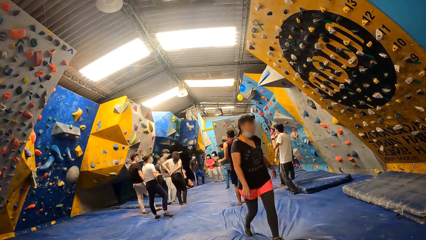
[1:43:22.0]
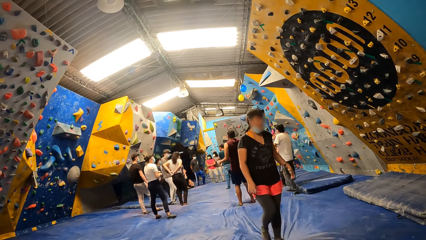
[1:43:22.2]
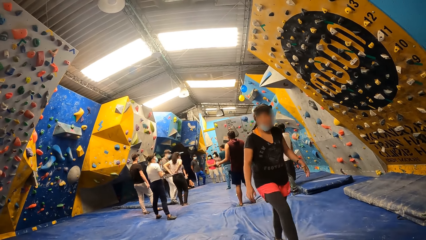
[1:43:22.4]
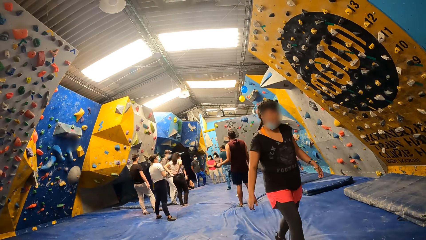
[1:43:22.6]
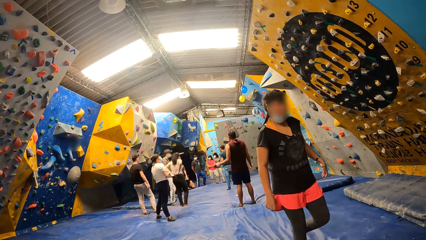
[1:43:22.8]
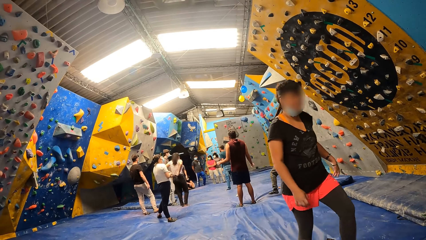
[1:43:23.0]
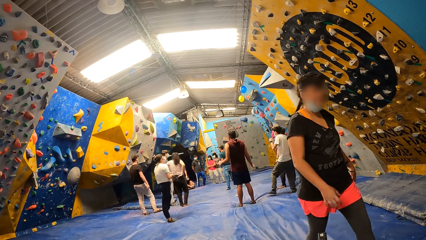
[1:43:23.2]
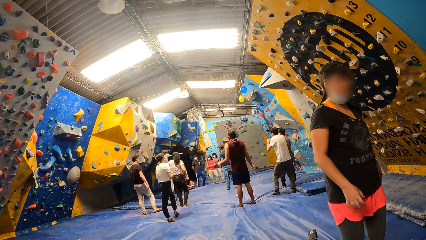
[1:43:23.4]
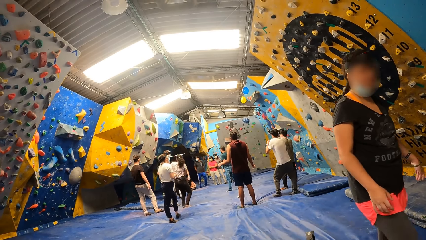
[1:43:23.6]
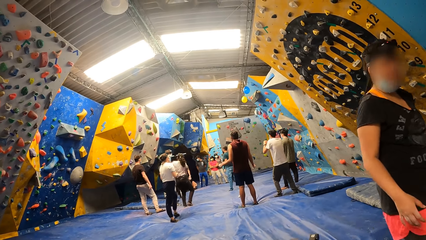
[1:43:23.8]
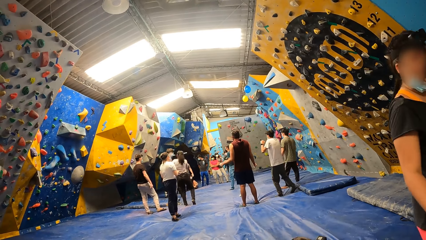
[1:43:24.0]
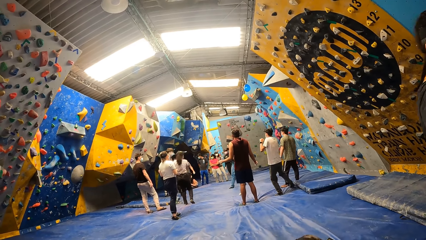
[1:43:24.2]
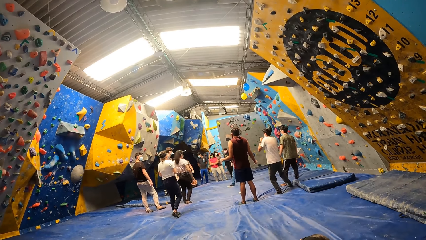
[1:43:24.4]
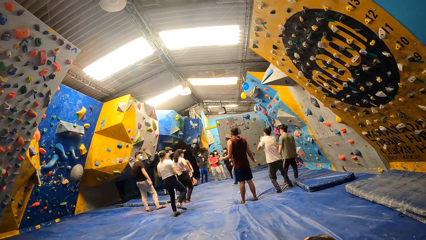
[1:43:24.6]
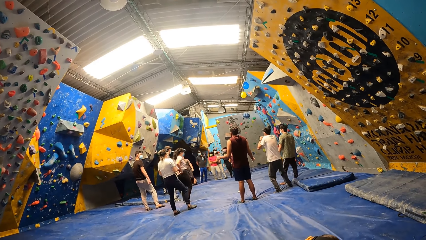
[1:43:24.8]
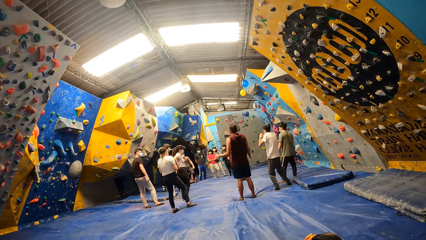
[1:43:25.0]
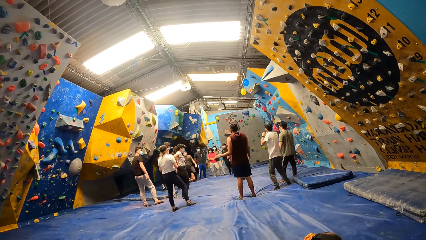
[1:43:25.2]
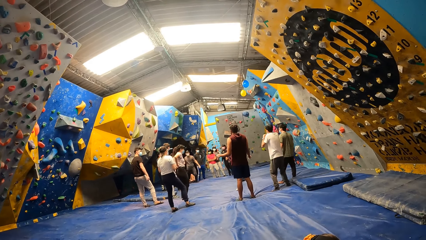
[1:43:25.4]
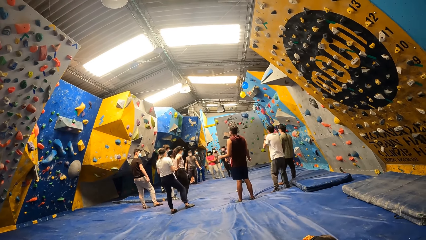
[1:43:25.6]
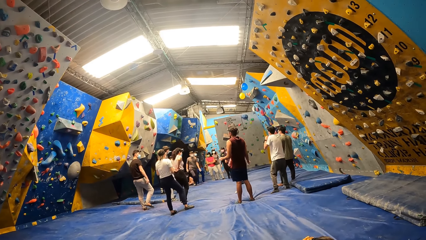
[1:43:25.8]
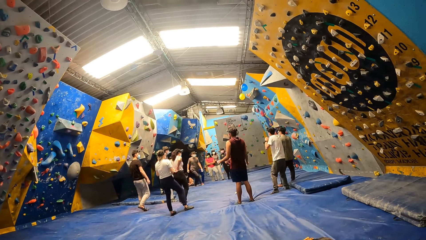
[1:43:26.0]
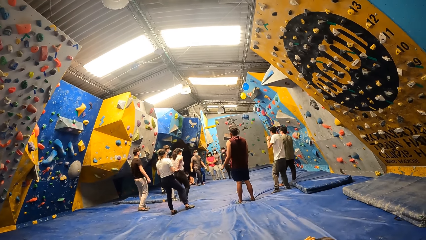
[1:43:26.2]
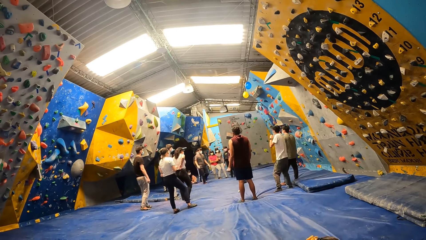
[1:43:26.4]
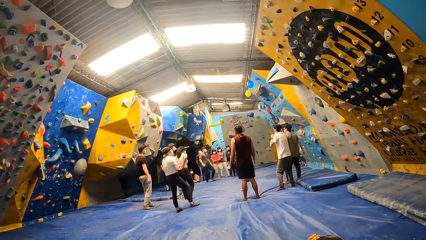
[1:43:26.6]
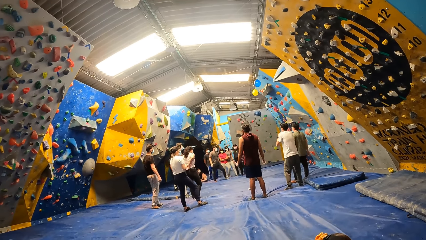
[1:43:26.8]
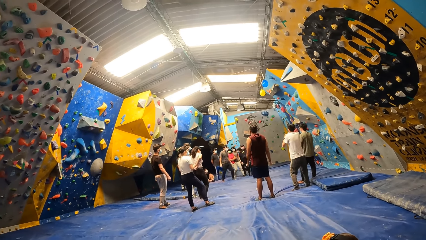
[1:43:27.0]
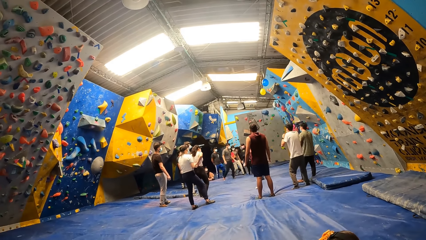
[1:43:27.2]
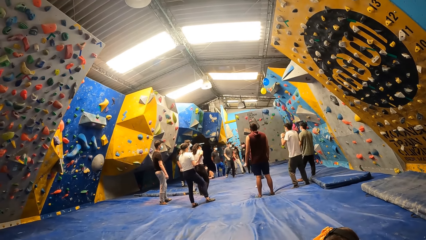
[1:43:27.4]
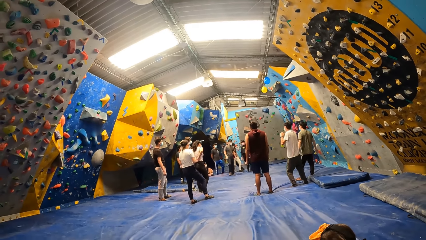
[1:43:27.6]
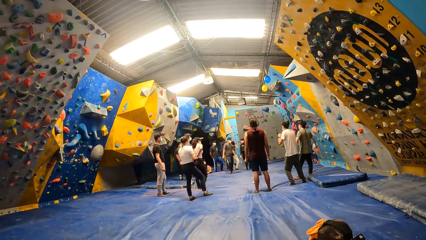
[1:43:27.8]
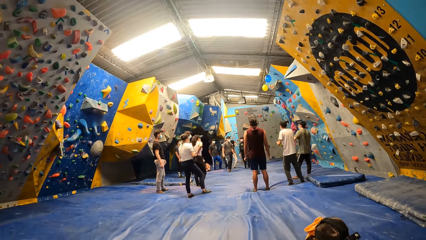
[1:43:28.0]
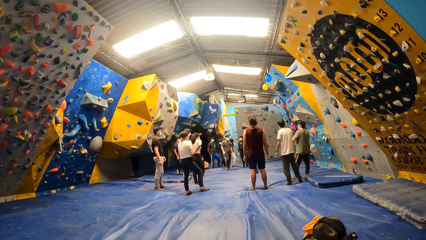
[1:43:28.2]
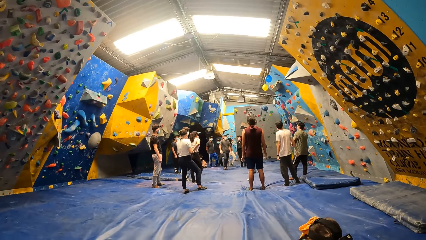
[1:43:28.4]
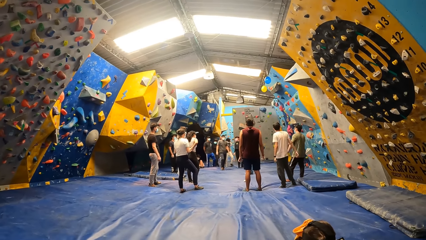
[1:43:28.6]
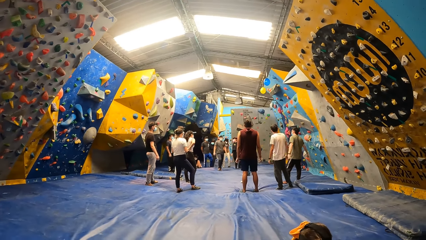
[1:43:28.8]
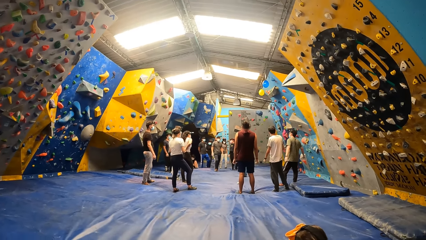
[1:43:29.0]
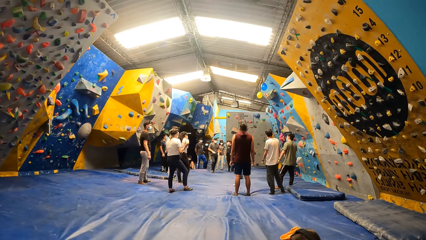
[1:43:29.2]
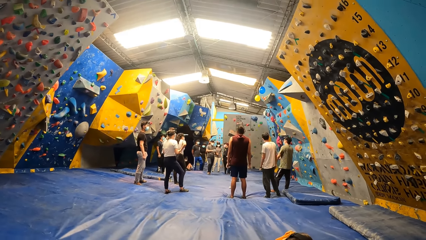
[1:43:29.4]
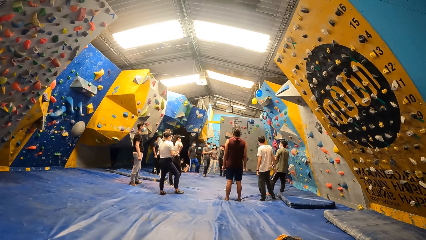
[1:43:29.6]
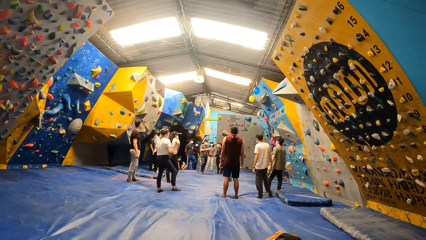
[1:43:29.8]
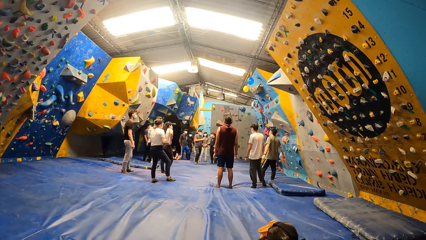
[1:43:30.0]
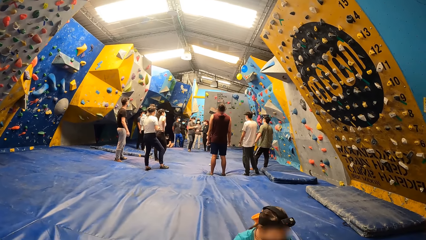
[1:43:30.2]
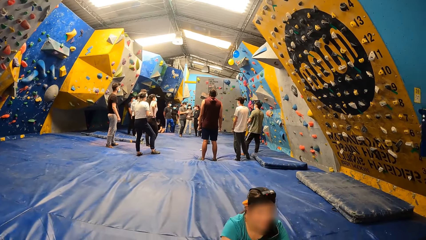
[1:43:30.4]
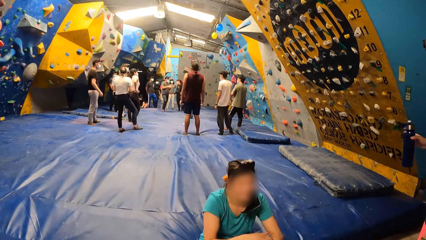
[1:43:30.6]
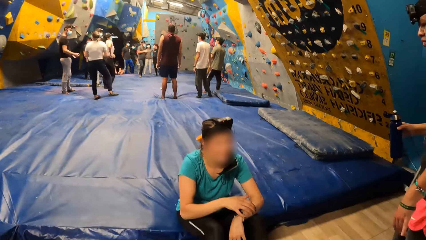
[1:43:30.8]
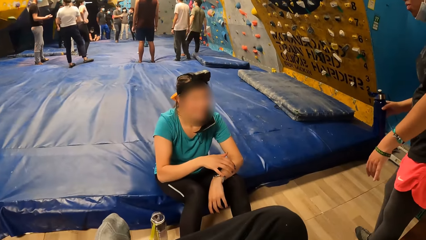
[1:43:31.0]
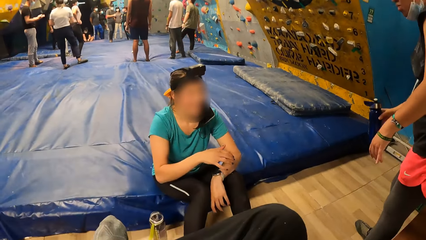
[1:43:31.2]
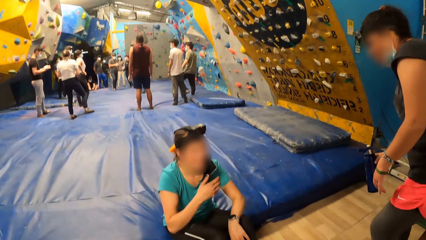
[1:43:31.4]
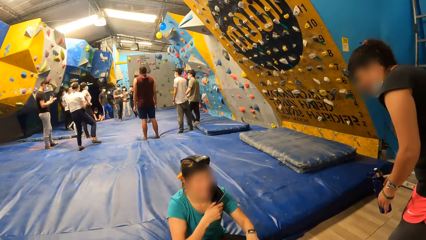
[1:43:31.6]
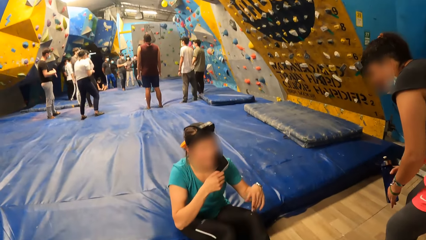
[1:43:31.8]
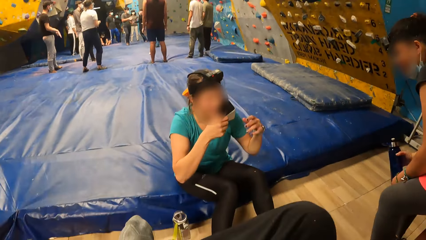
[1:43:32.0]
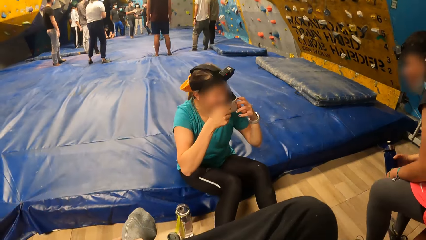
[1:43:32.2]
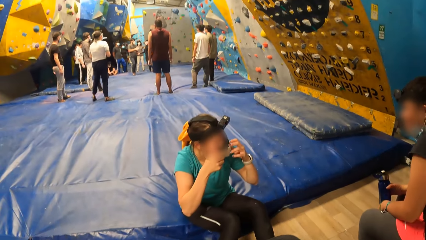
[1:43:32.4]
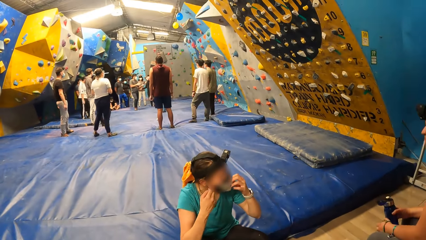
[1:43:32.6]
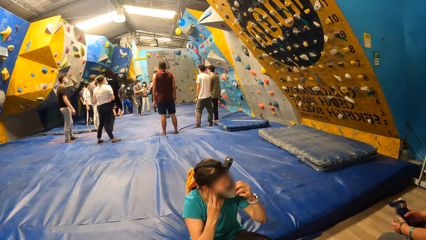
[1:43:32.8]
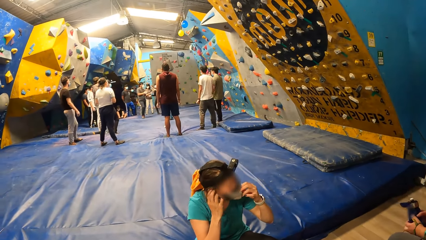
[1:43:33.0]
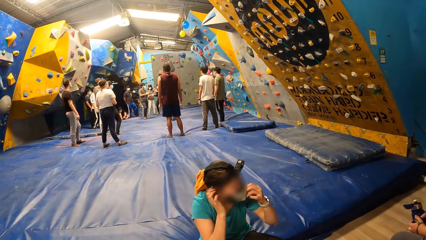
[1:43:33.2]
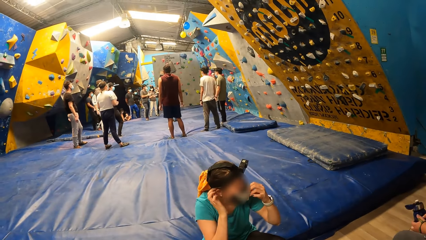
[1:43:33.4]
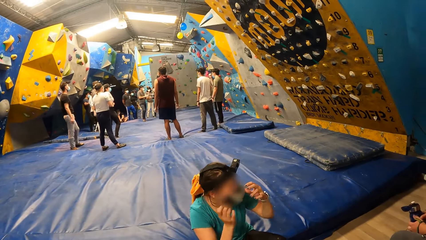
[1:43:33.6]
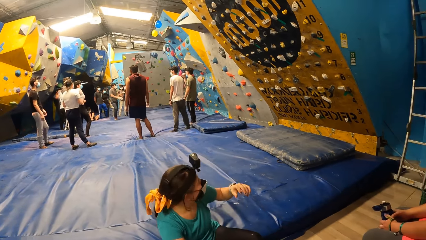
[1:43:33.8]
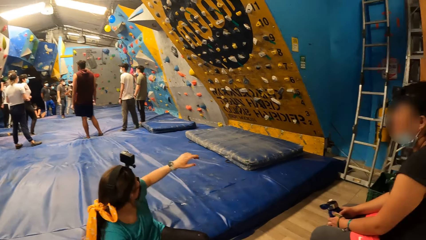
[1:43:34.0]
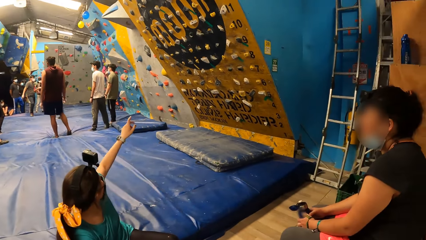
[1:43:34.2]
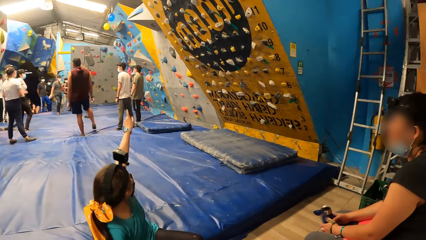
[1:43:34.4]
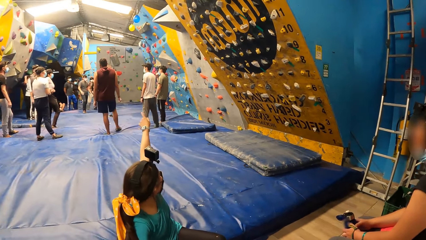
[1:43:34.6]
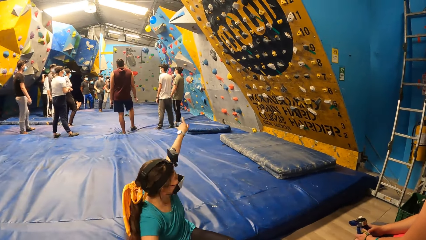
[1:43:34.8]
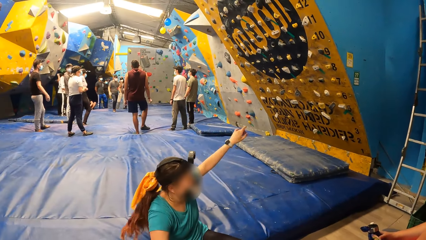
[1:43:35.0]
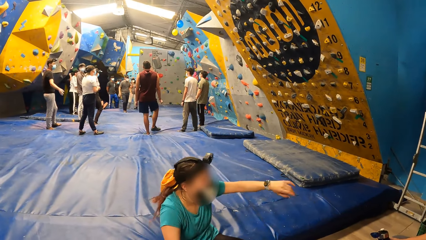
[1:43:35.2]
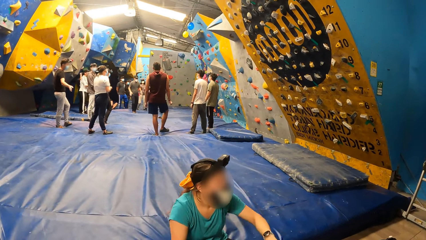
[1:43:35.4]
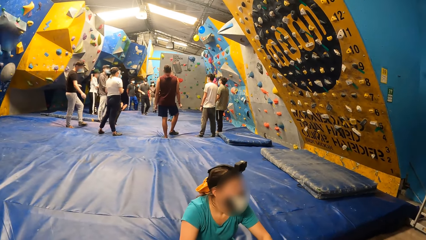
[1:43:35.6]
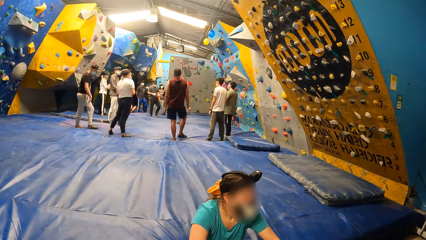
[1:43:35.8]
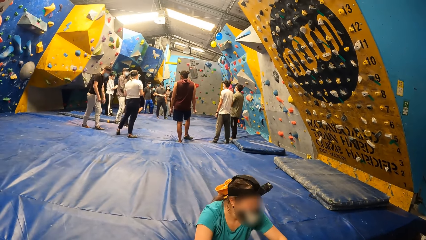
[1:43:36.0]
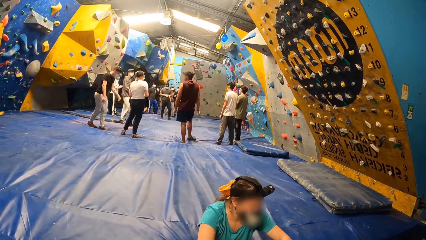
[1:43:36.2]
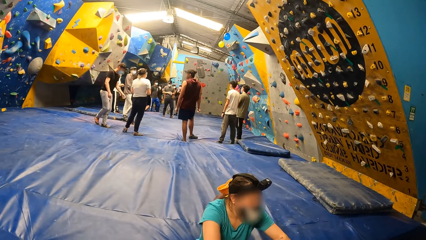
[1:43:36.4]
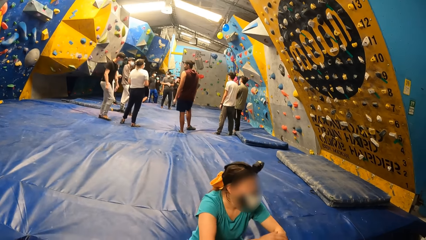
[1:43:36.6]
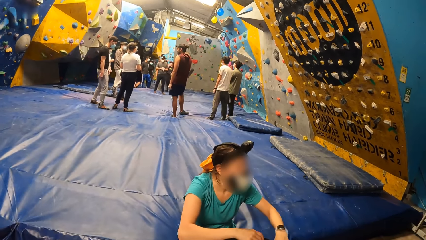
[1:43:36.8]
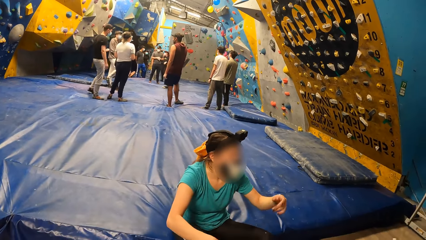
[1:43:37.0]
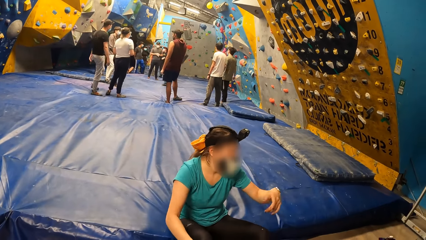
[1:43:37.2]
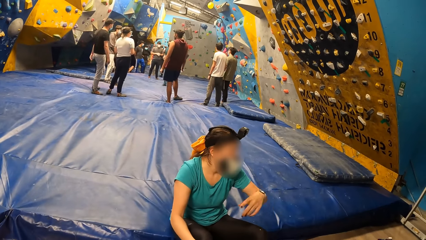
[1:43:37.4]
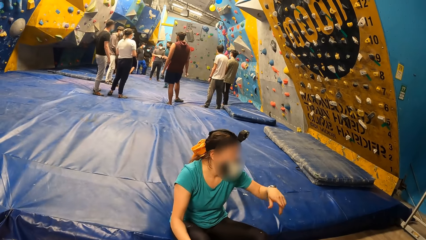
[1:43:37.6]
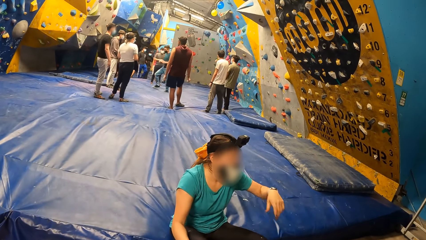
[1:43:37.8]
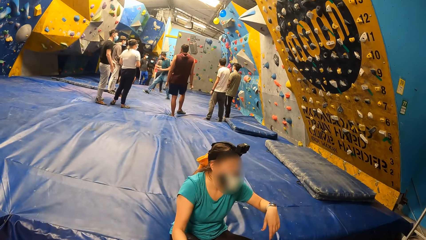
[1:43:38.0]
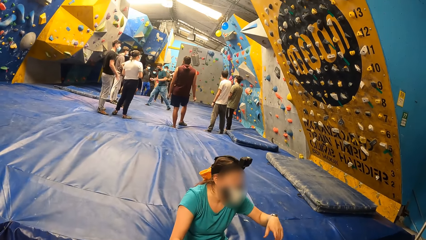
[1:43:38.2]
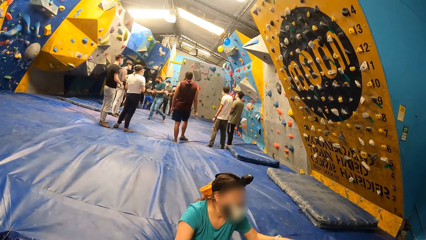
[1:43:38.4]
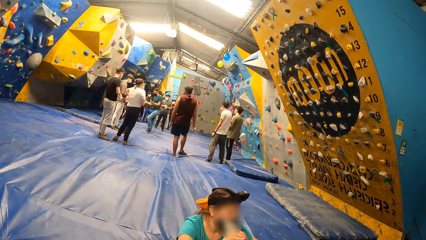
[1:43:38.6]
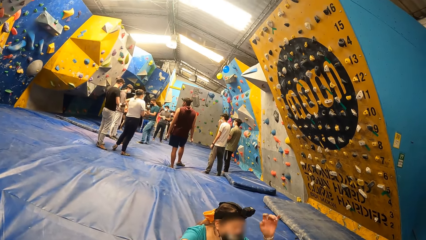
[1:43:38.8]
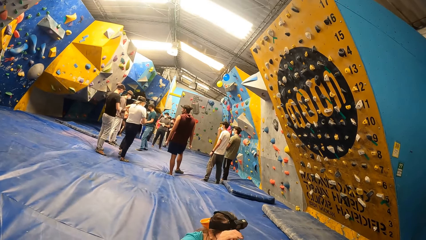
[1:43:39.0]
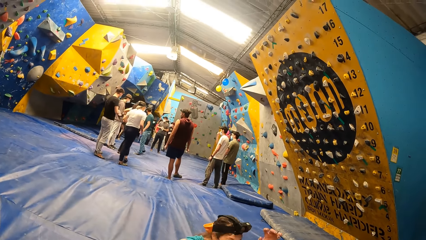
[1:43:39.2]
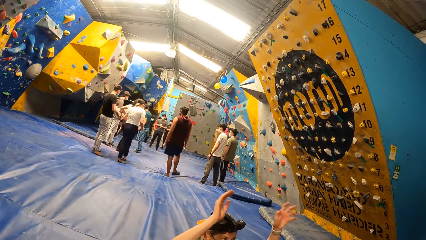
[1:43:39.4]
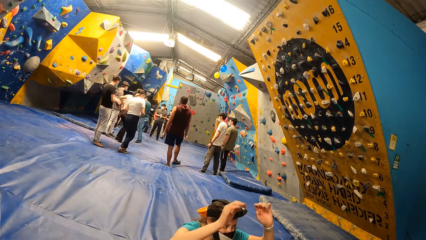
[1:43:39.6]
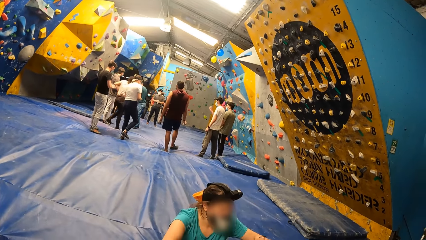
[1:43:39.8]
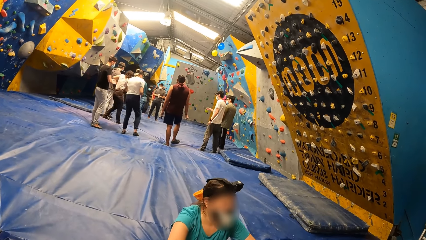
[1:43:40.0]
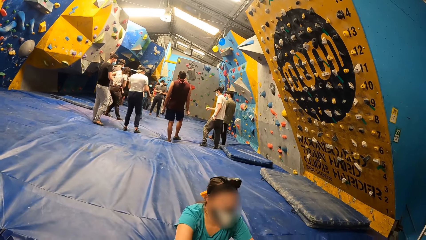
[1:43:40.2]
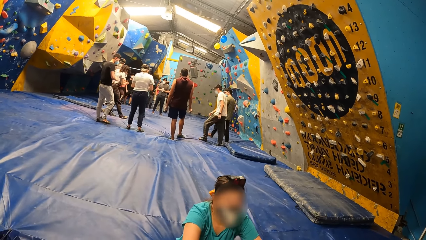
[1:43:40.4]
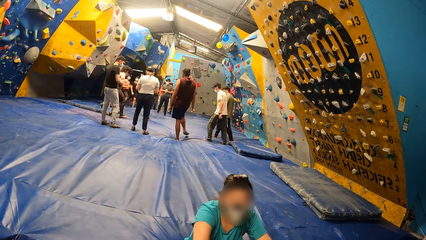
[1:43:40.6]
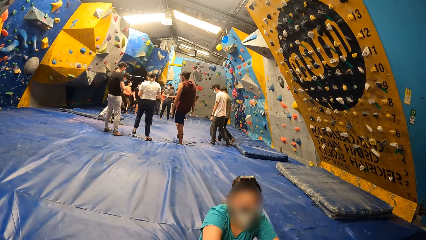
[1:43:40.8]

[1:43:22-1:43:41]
A woman sits on the bench. Another woman fixes the nose mask to her face with both hands. The other woman points a finger. The camera wearer looks around.
